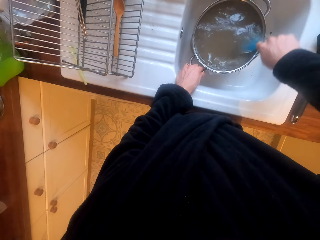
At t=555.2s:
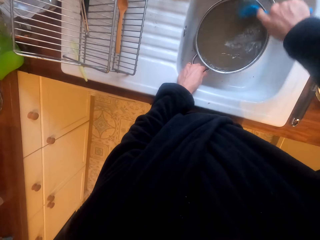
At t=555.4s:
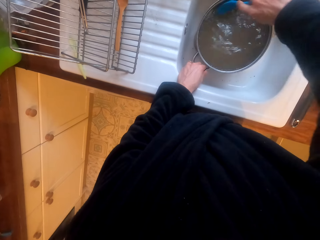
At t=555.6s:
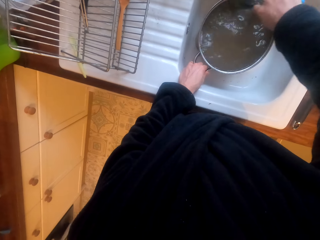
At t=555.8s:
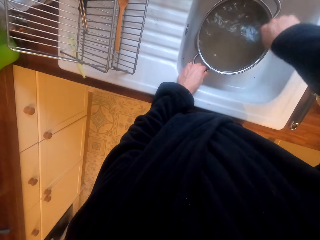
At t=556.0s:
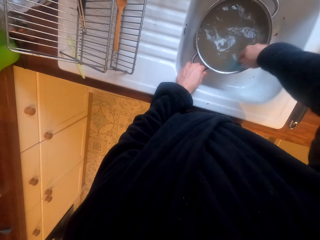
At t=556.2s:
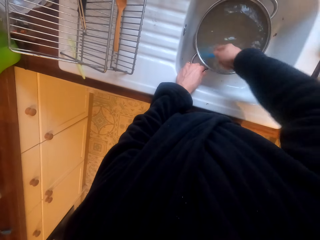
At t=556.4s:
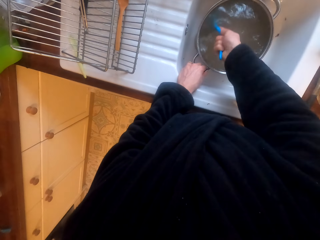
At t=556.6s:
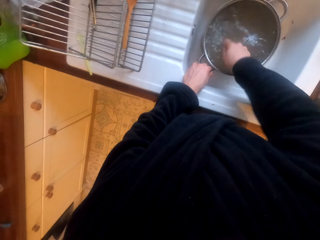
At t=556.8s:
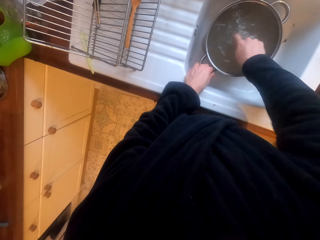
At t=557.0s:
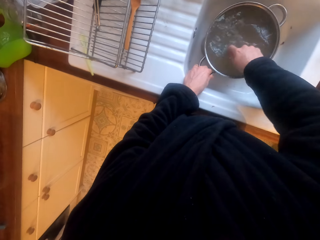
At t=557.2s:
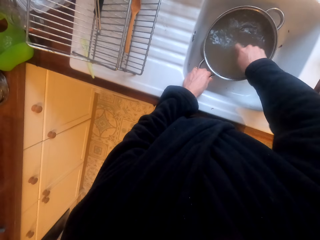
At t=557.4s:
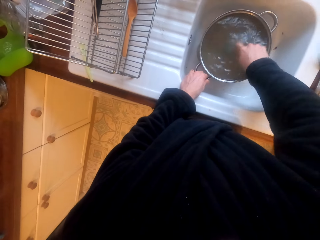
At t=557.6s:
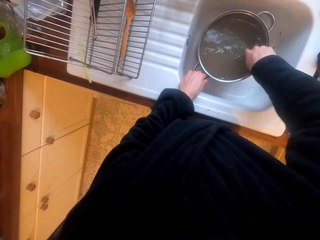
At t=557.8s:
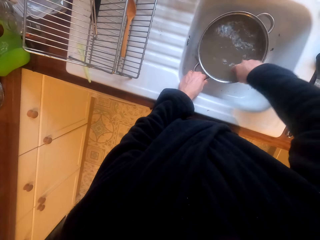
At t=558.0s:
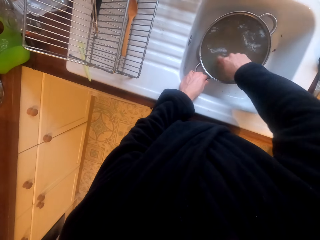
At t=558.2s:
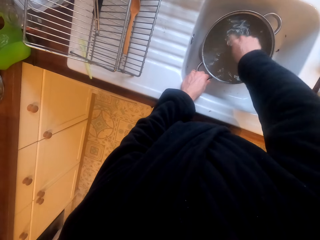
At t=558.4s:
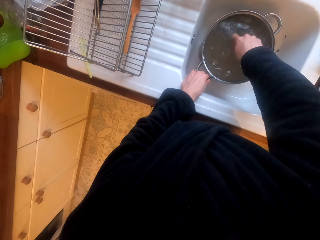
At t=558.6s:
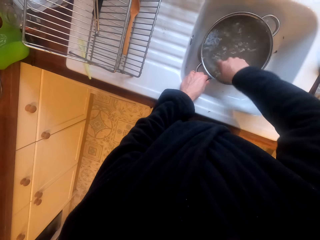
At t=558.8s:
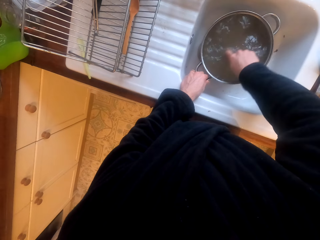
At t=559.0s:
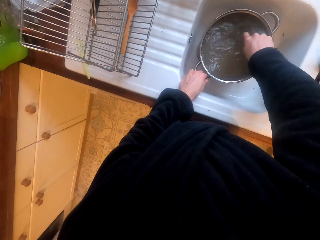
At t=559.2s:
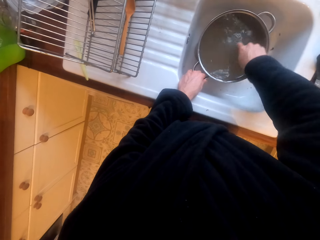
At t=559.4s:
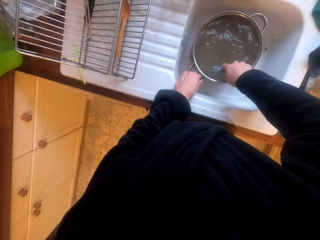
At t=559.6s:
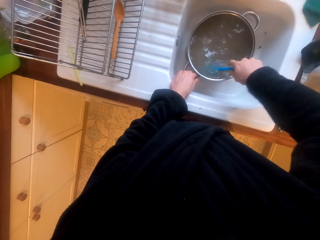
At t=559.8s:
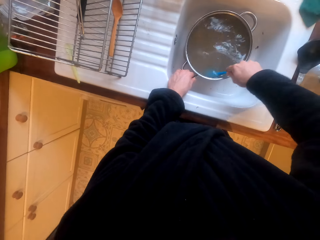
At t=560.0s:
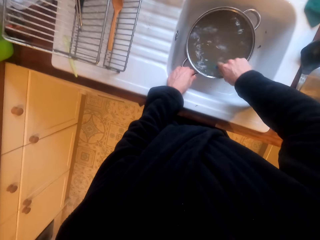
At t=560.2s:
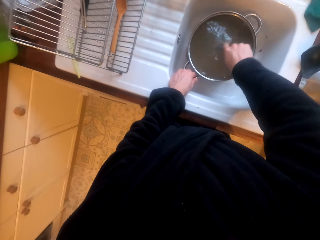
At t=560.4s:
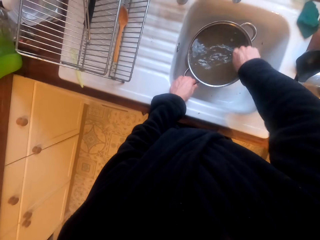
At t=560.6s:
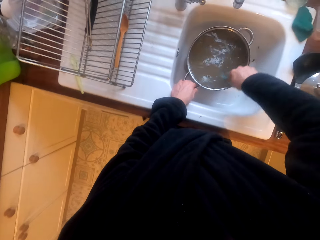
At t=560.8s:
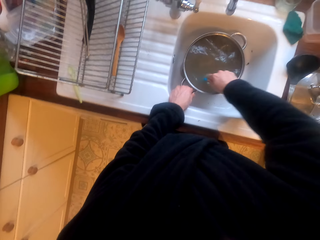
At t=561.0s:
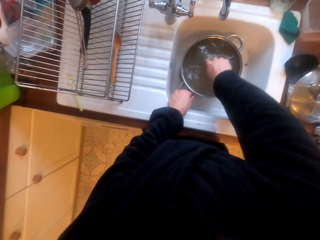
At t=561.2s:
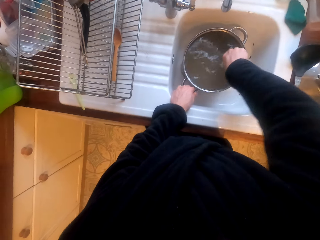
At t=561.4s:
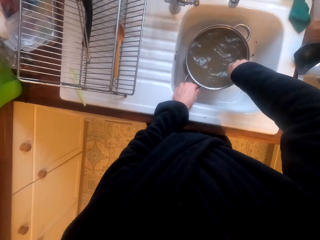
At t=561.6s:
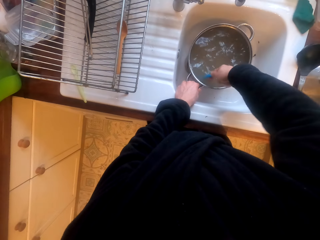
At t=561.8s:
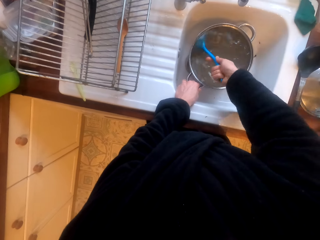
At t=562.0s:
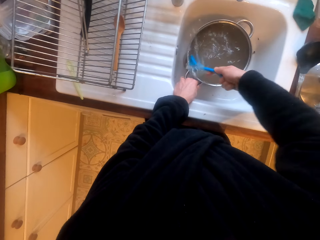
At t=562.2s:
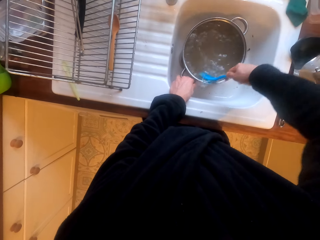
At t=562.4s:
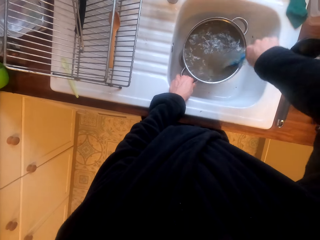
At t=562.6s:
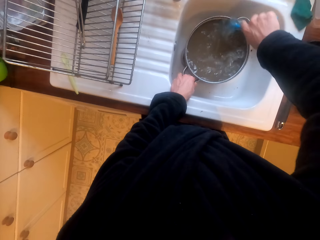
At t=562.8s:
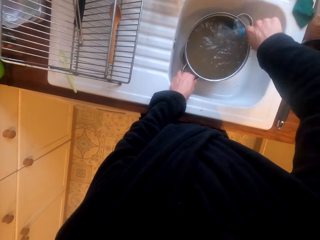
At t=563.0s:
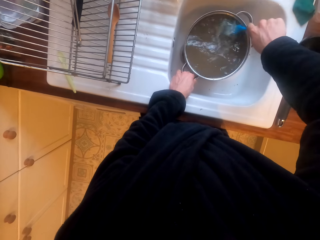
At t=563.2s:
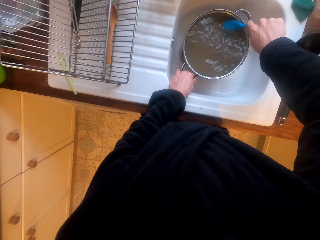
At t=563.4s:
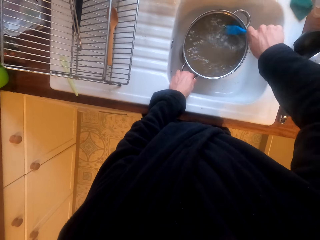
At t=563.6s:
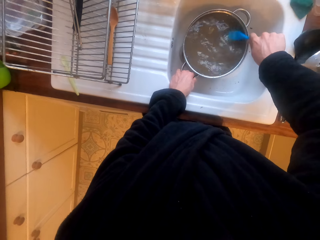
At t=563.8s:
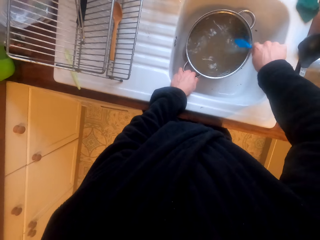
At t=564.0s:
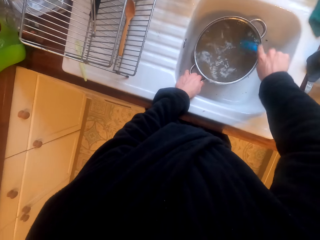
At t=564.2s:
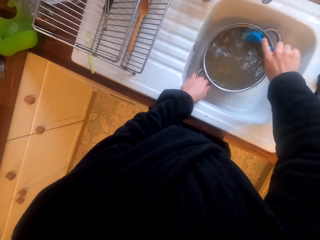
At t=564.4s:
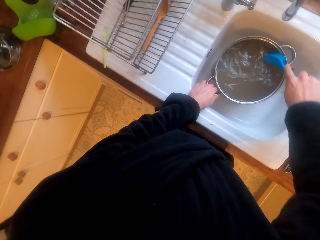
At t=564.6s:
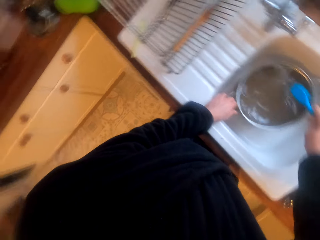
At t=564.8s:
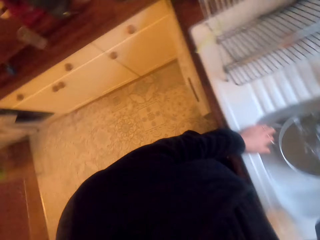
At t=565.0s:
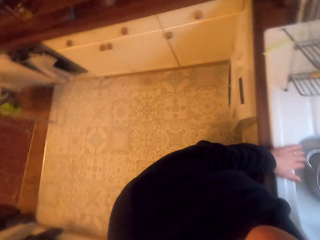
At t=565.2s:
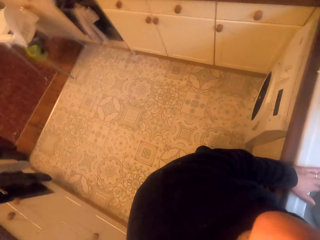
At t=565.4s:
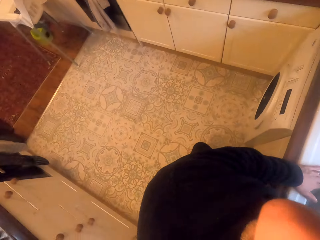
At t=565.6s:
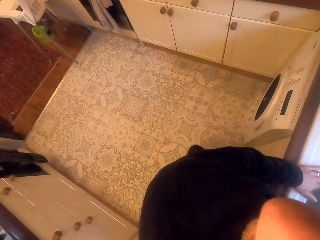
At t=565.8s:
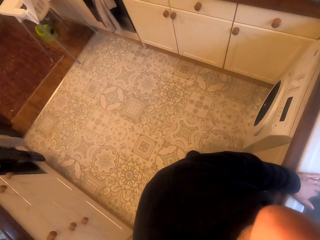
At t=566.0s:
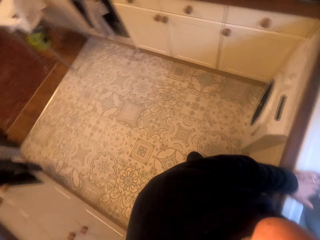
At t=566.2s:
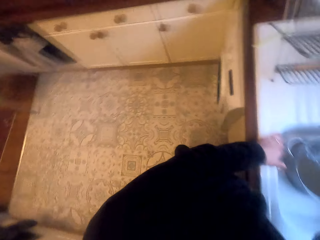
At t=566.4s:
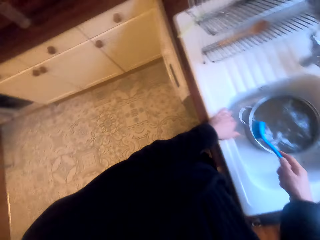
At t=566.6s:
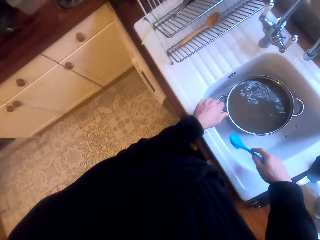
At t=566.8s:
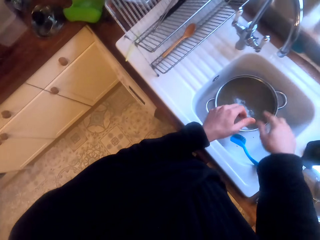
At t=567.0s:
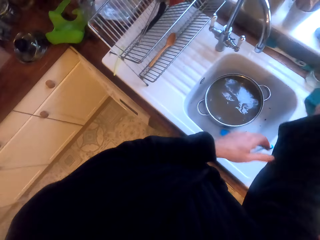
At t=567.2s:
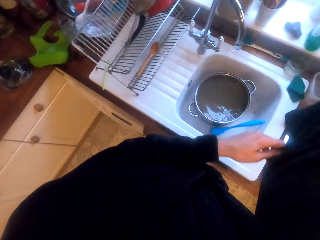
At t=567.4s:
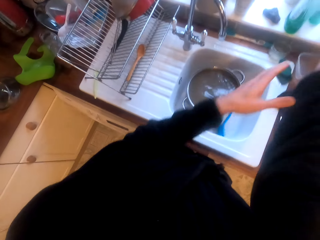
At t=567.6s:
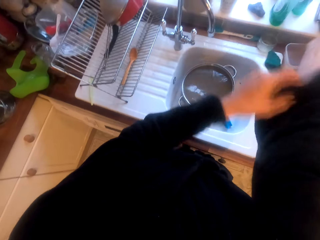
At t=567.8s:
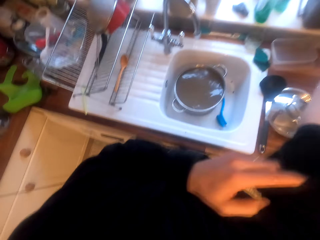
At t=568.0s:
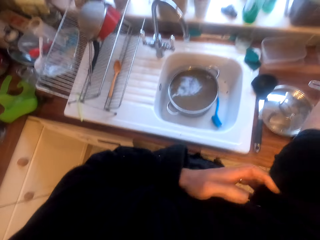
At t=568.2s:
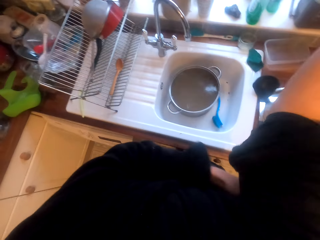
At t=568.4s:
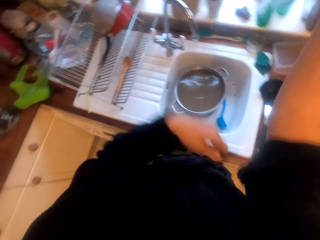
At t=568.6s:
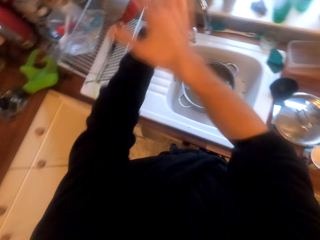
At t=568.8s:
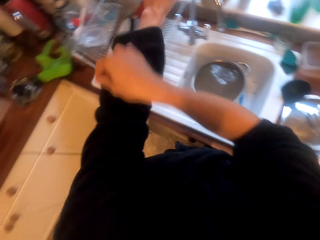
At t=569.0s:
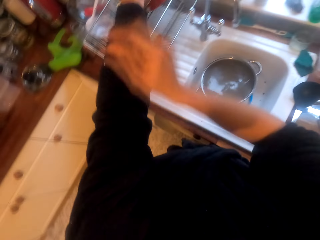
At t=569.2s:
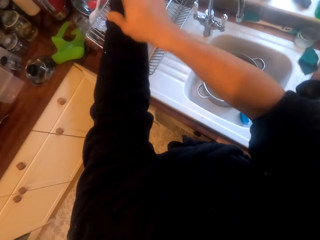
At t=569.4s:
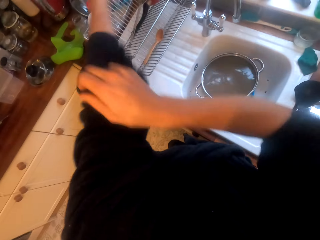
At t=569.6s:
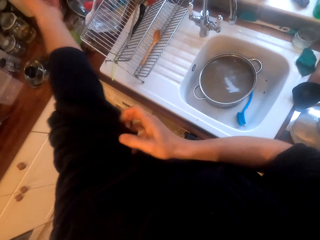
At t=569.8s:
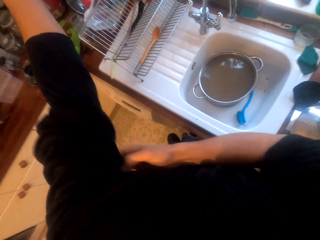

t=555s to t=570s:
The camera wearer looks around. She puts the brush in the sink. She pulls her sleeves up. She folds her cloth.

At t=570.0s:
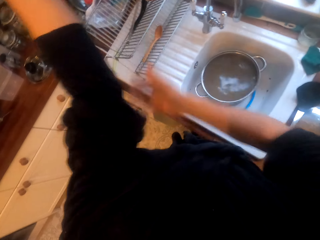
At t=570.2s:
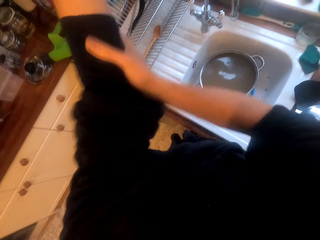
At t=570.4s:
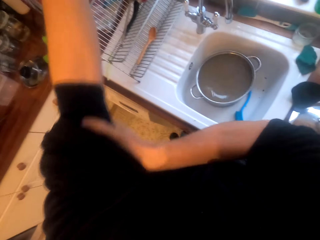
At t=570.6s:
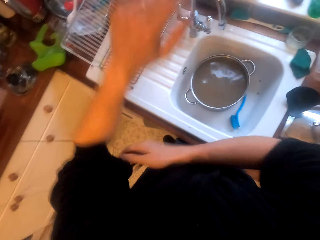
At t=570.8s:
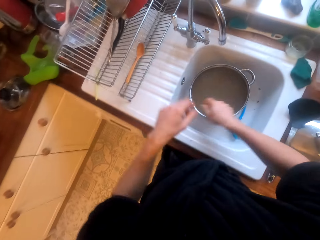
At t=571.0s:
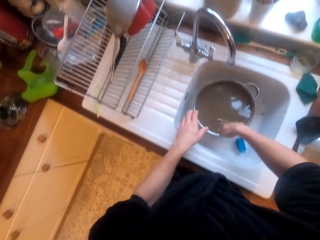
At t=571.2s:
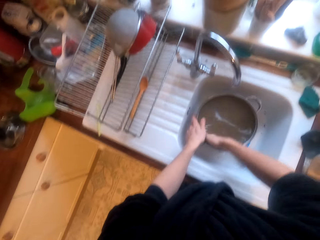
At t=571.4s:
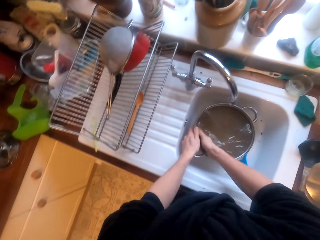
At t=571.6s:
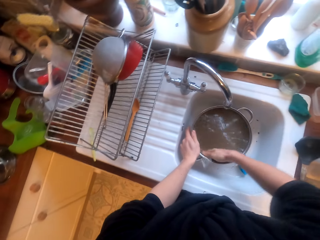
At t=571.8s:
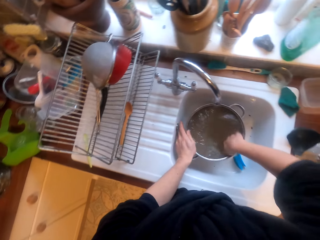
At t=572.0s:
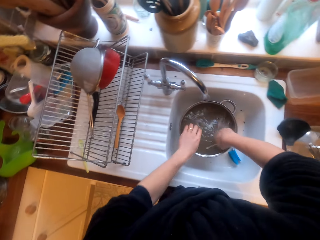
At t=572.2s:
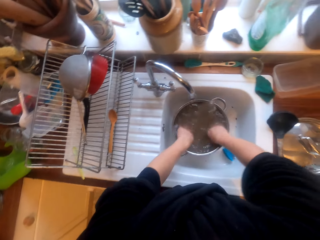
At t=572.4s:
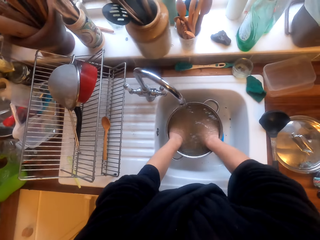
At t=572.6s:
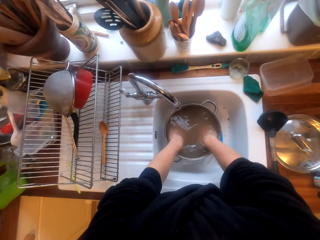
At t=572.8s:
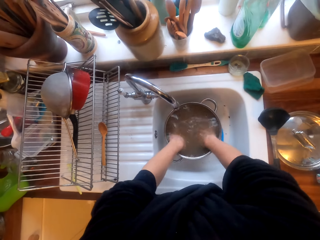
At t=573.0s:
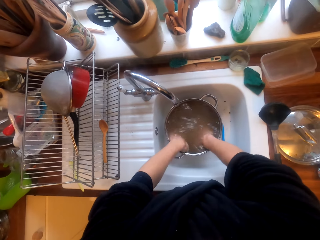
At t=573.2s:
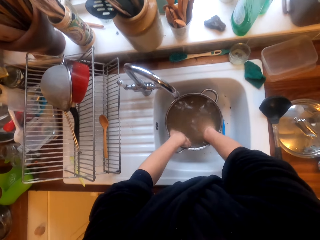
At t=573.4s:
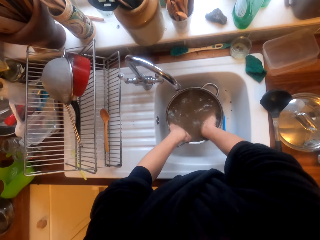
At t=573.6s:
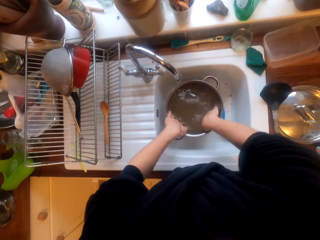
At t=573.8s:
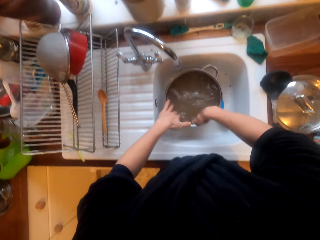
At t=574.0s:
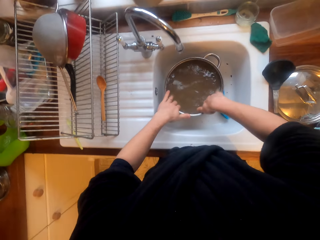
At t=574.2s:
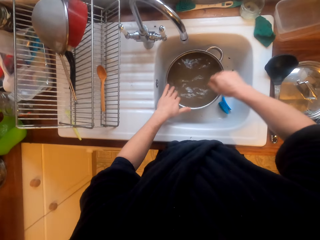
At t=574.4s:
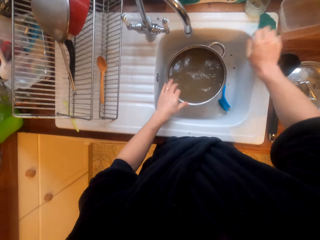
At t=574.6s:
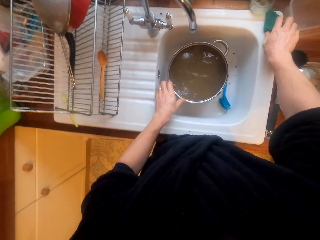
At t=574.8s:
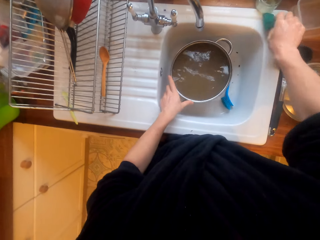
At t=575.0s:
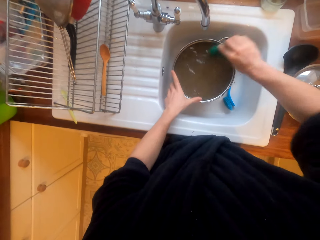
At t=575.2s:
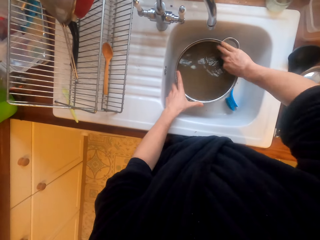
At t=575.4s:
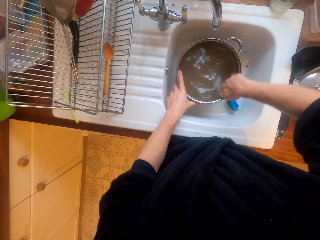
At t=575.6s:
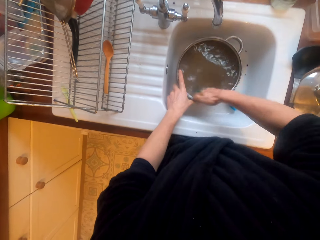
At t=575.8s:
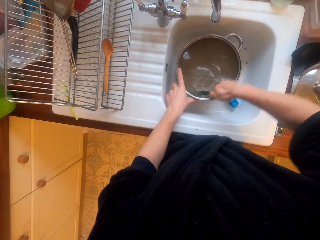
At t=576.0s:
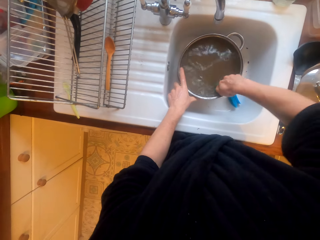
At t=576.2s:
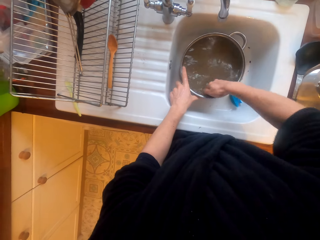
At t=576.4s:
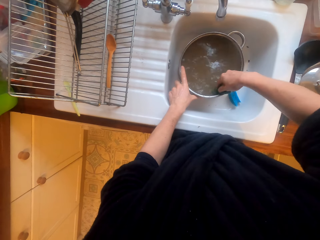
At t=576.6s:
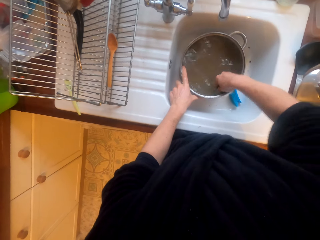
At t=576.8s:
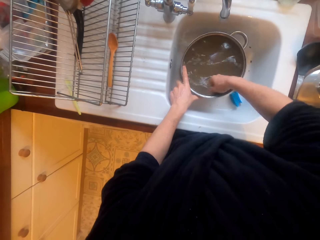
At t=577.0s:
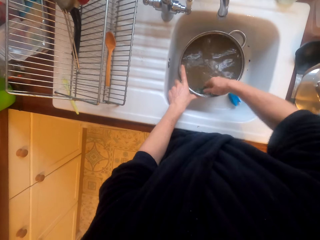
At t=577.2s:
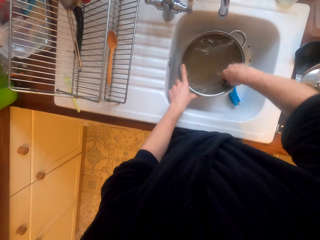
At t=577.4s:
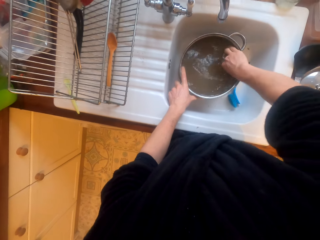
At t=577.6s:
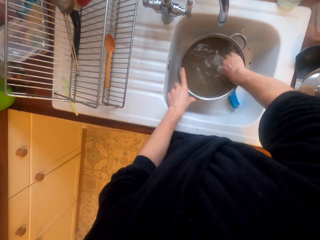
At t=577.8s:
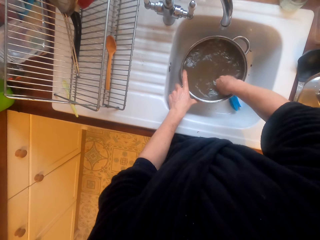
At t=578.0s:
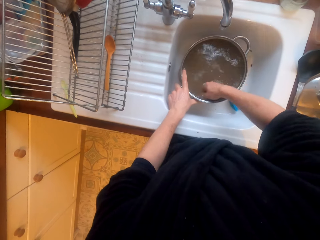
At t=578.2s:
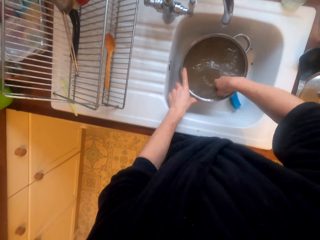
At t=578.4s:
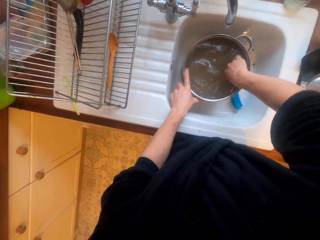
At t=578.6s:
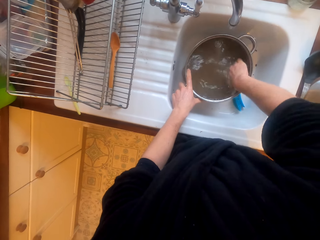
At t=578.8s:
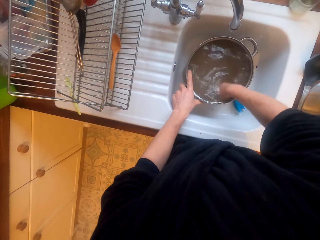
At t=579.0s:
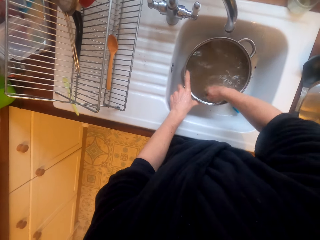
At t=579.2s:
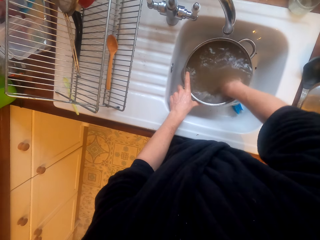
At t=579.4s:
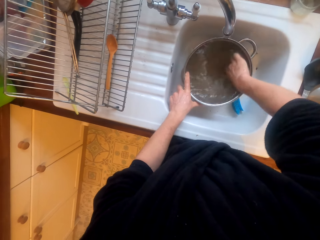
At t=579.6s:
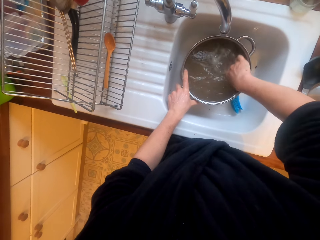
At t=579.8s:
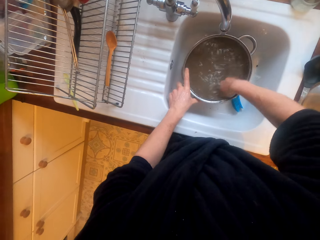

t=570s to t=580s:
The camera wearer scrubs the pot with a hand. They pick up a synthetic steel wool. They wash the pot with the synthetic steel wool or brush.
